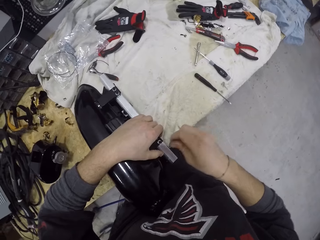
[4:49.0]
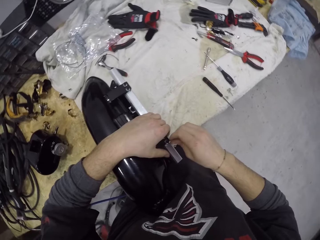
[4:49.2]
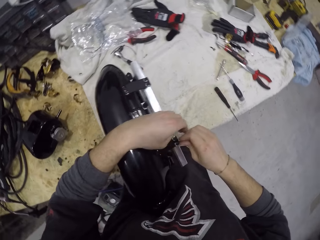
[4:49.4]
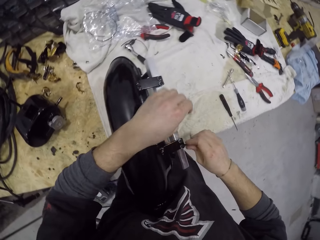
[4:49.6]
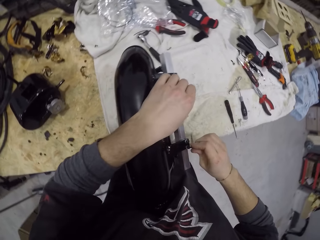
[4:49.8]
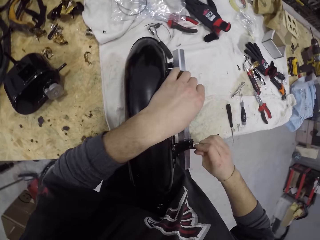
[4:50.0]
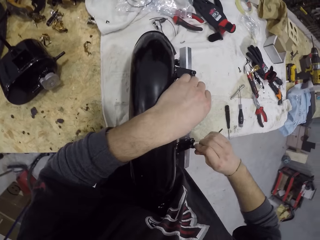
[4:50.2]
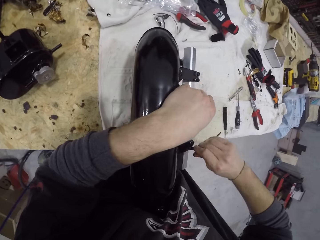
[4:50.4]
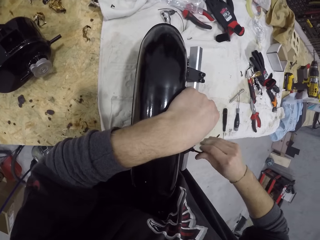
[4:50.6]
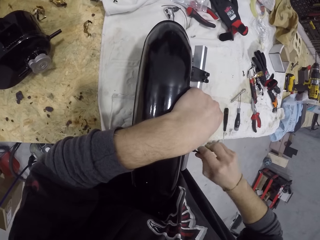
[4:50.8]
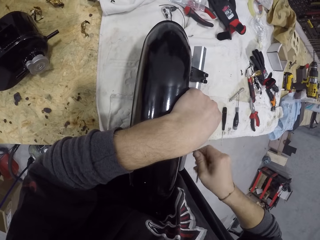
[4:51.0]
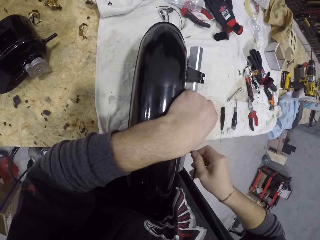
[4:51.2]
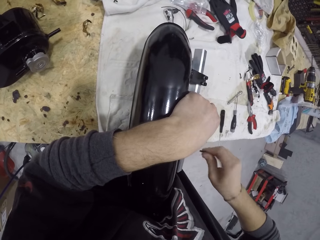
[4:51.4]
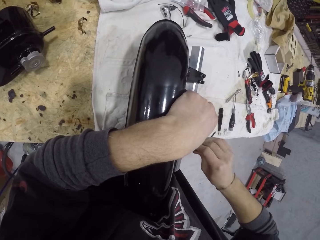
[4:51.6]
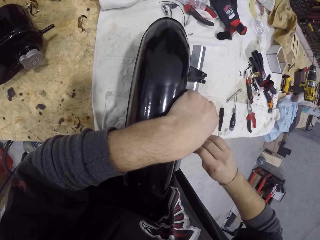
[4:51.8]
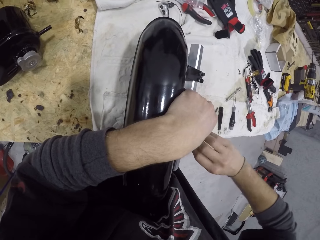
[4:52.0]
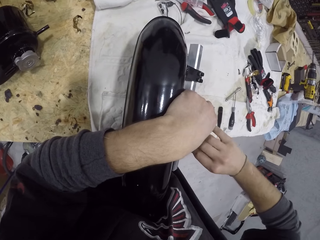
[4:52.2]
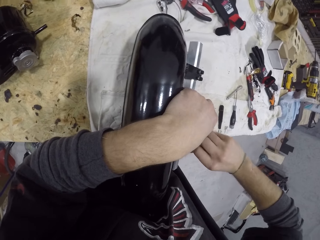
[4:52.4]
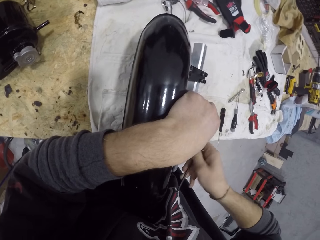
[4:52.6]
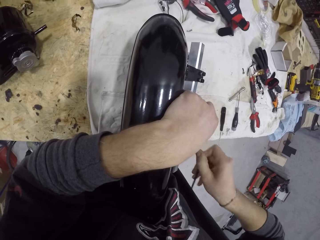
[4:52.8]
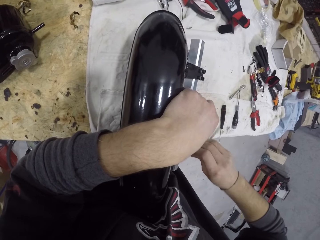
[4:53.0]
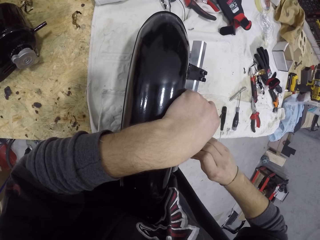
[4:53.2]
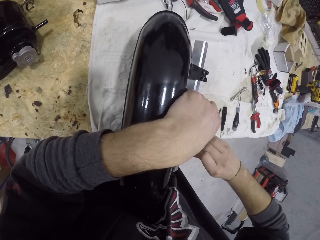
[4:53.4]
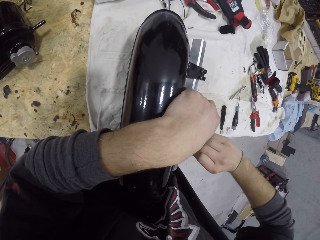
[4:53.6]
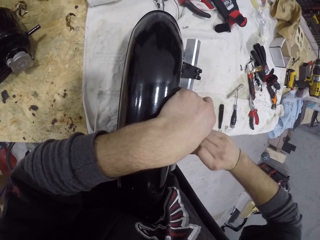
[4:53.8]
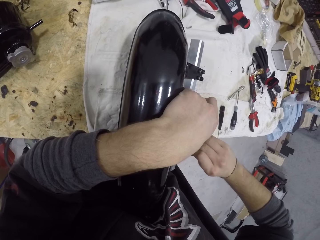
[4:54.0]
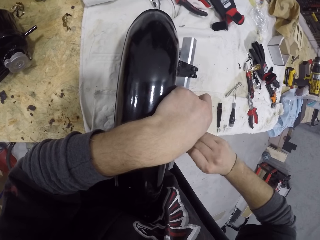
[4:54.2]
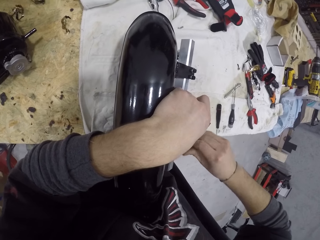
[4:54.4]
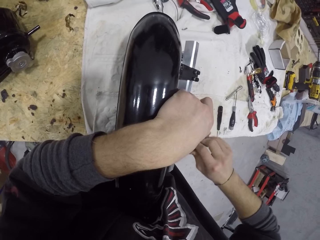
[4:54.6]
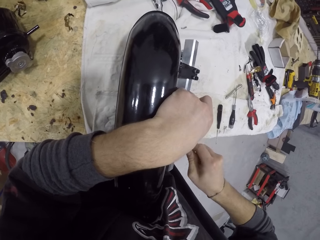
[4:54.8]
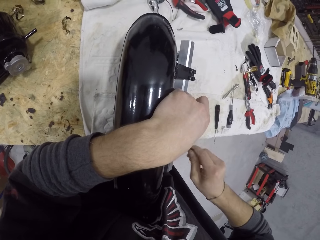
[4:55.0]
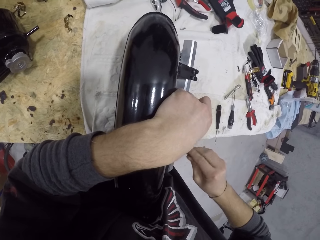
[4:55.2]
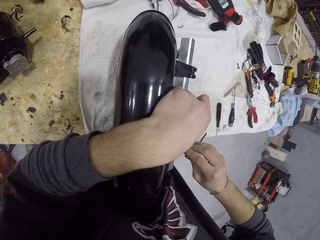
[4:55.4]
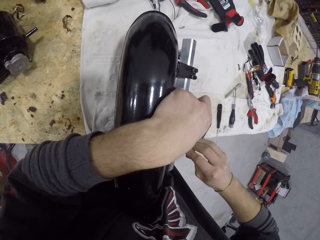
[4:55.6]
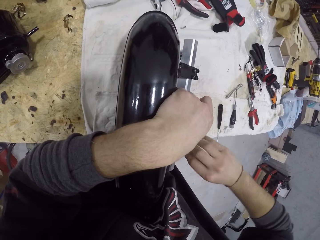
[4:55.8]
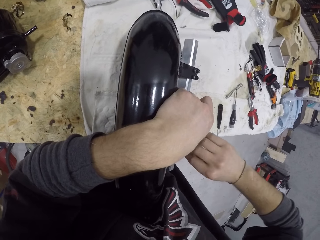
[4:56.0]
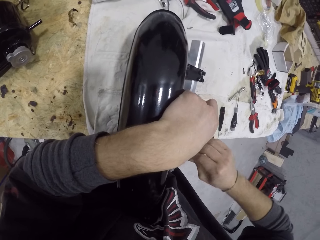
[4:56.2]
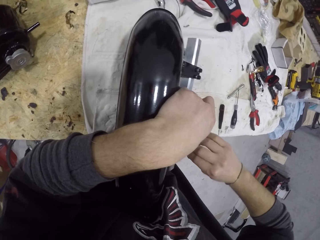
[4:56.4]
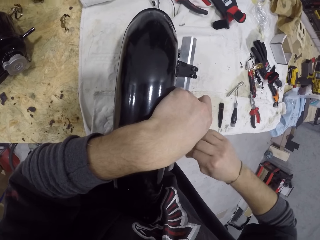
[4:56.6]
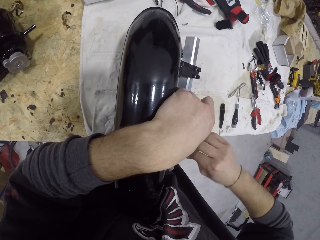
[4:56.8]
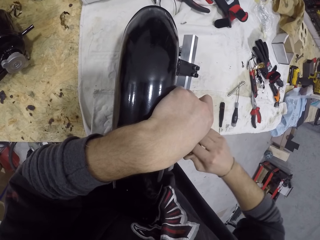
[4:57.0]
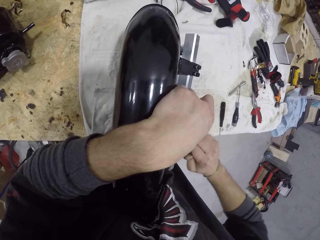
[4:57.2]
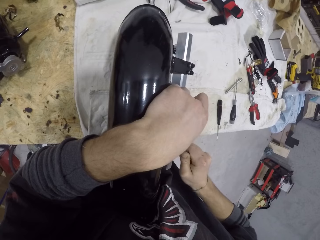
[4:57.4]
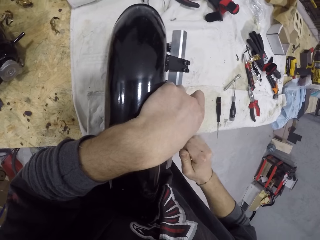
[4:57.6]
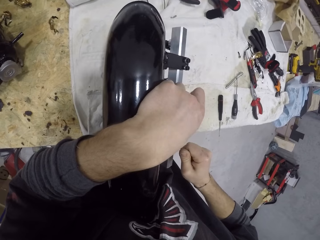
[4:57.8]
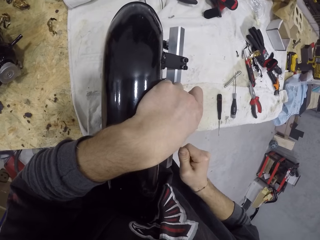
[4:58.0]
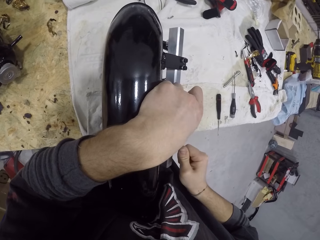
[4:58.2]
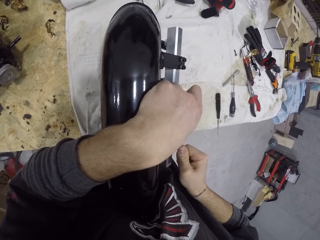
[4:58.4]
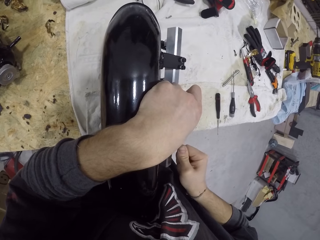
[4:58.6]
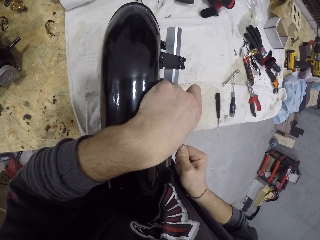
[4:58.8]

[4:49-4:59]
The camera wearer removes the hex key or wrench with his right hand. He adjusts the wrench on a machine. He screws with the other side of the hex key with his right hand. He adjusts the wrench on the machine and tightens a nut with the wrench.

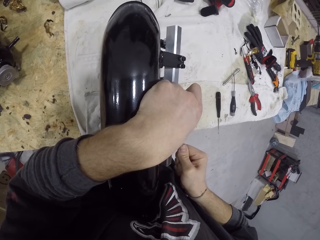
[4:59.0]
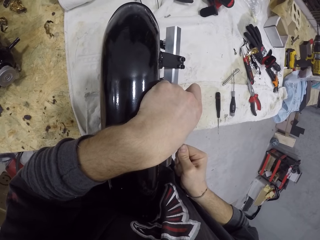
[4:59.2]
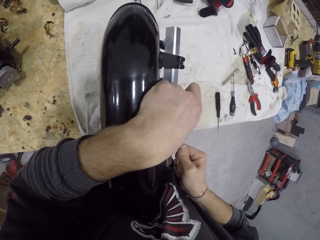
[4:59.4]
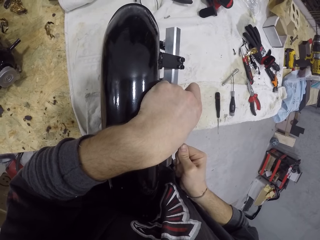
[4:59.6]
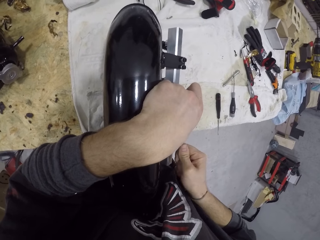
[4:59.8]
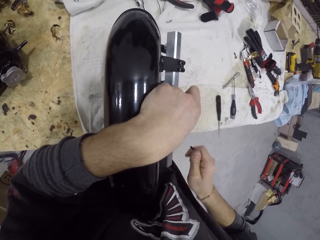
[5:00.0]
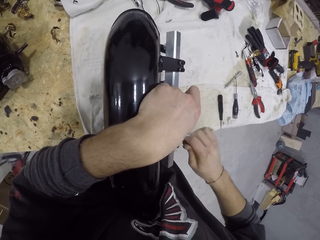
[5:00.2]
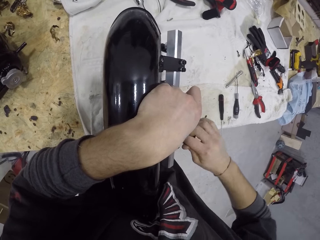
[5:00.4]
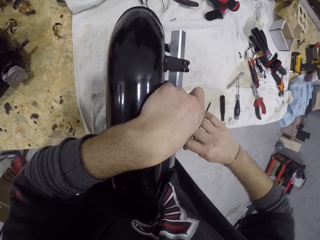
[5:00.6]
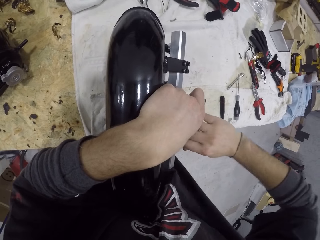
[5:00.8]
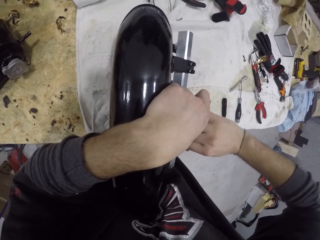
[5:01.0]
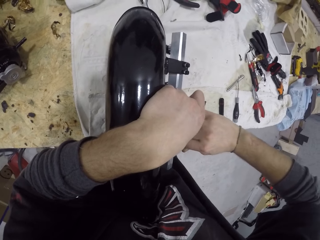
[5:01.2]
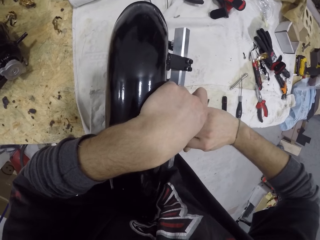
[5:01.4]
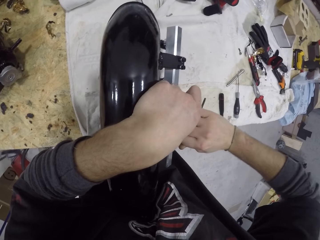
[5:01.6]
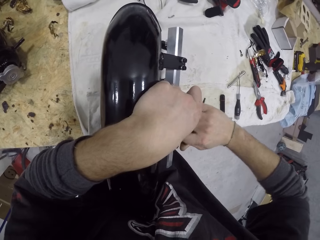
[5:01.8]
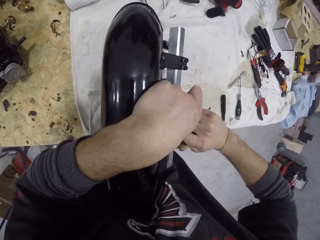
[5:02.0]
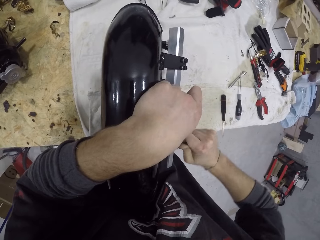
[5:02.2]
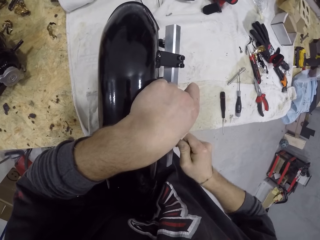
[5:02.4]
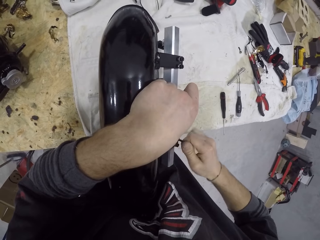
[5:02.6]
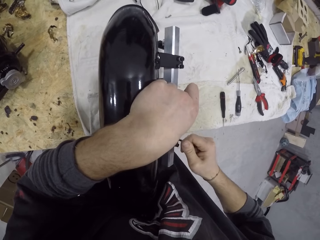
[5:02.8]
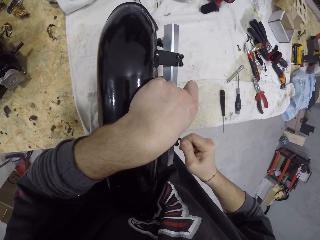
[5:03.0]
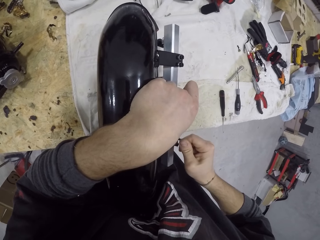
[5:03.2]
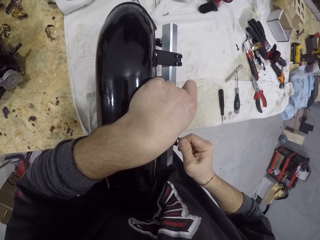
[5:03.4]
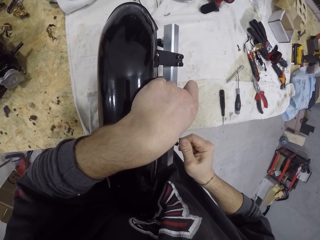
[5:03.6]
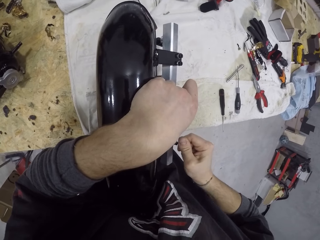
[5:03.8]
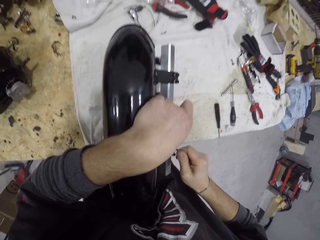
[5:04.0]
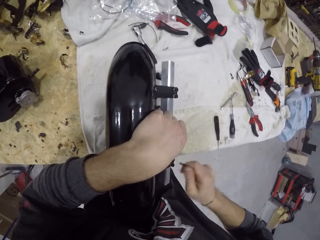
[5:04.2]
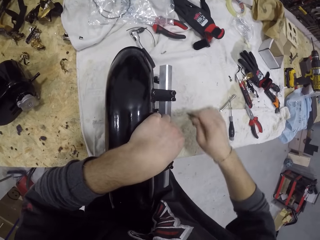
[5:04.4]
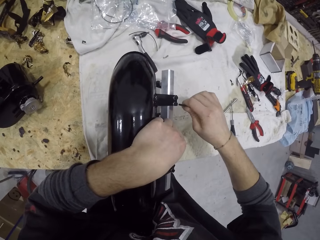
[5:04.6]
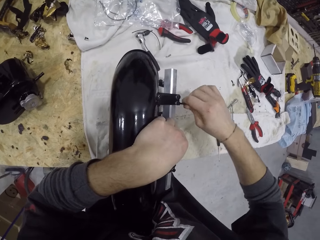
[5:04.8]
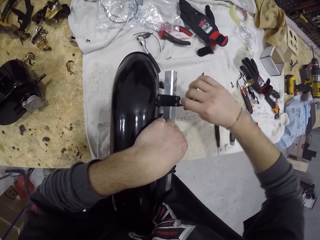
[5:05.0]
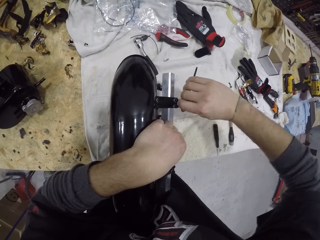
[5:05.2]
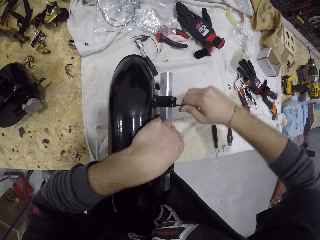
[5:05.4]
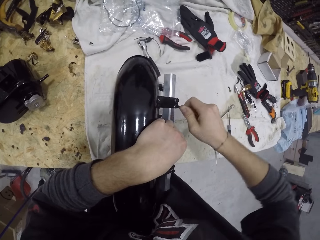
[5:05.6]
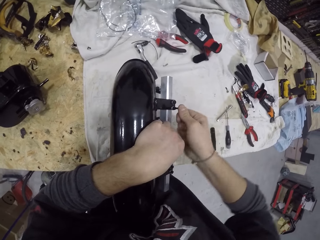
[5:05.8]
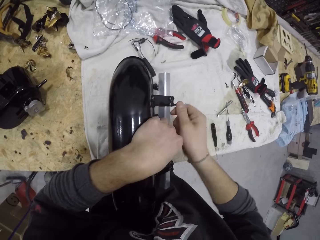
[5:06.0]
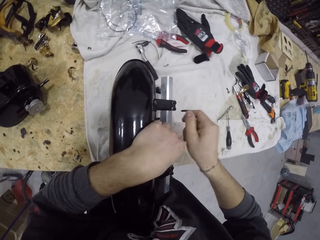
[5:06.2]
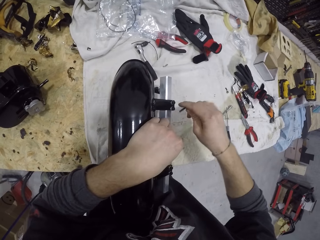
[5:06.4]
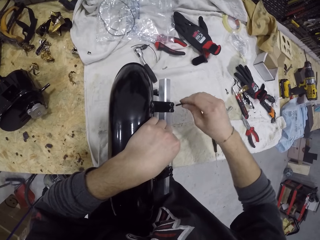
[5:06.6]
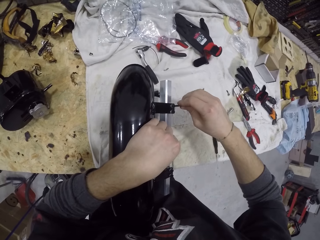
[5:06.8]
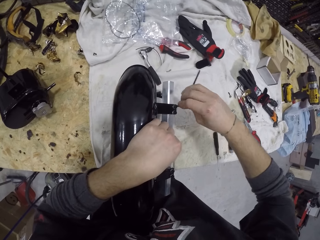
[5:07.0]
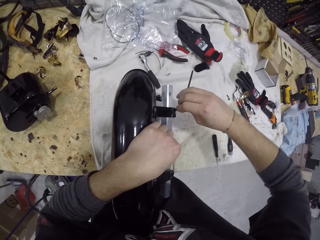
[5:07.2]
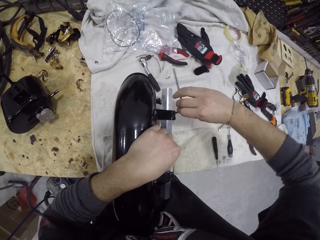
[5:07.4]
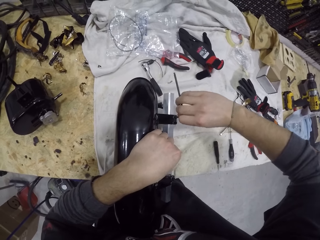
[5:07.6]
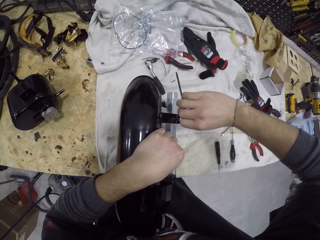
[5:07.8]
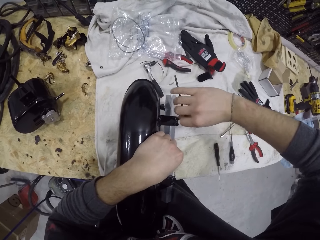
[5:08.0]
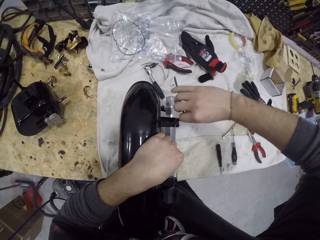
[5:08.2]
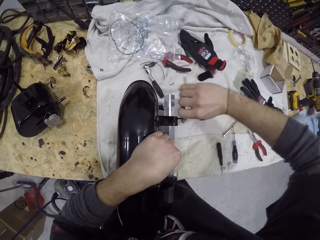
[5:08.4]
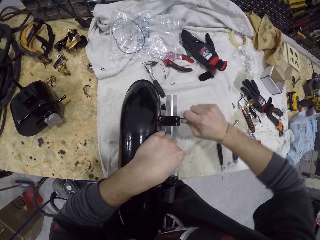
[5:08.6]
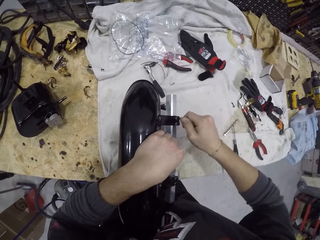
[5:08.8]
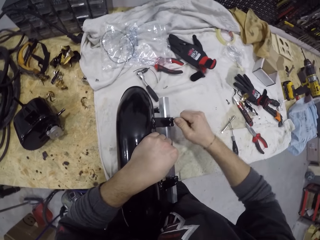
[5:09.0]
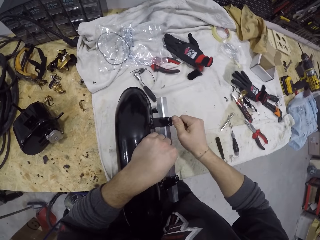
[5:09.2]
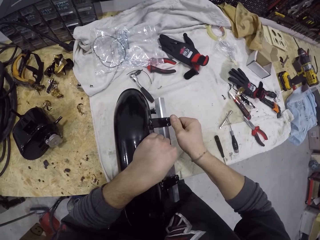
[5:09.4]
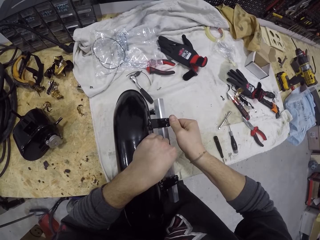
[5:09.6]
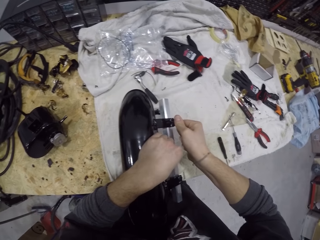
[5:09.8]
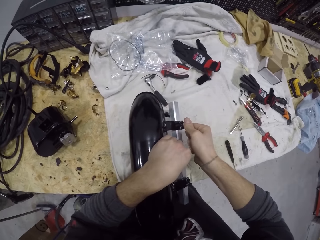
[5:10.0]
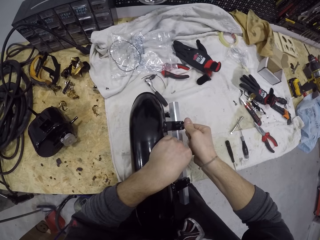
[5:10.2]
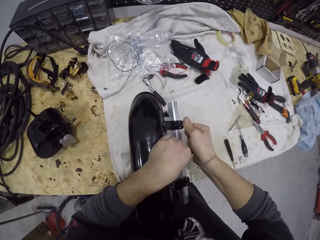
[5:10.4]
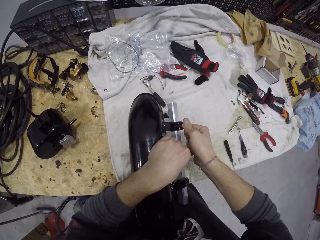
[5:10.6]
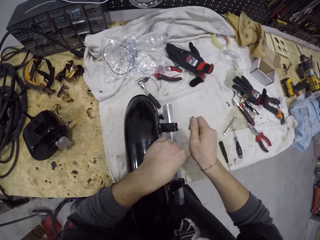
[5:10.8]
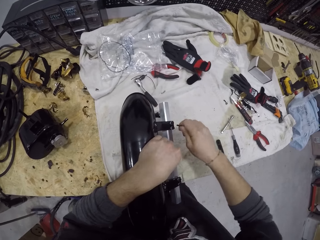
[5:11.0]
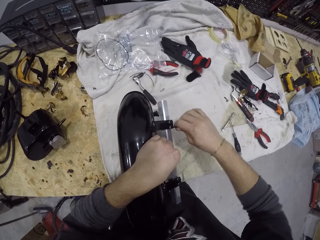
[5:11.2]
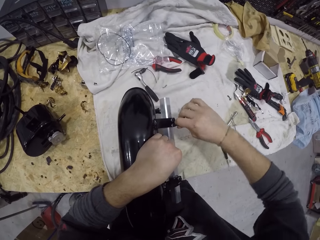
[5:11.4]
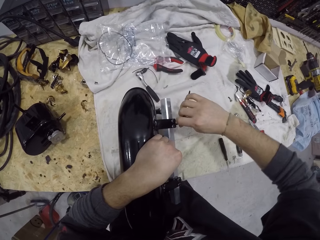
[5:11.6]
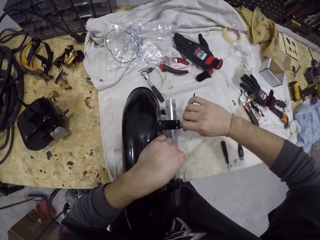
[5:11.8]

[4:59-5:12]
The camera wearer adjusts a wrench on a machine. They tighten a nut with the wrench. They adjust the wrench on the machine. They tighten a nut with the wrench. They adjust the wrench on the machine. They tighten a nut with the wrench.
